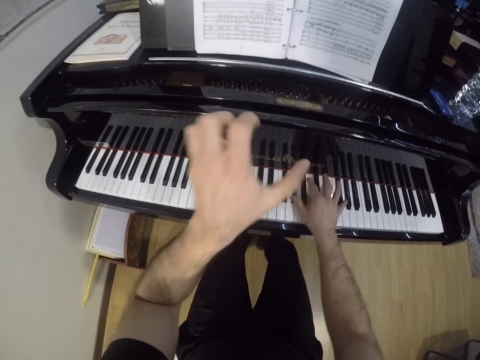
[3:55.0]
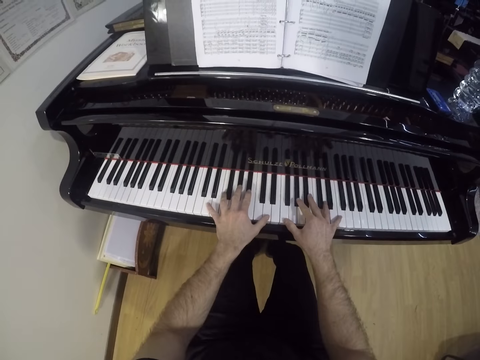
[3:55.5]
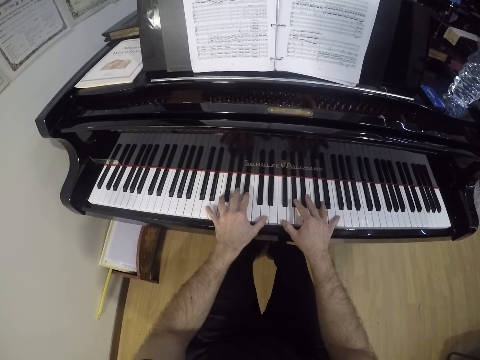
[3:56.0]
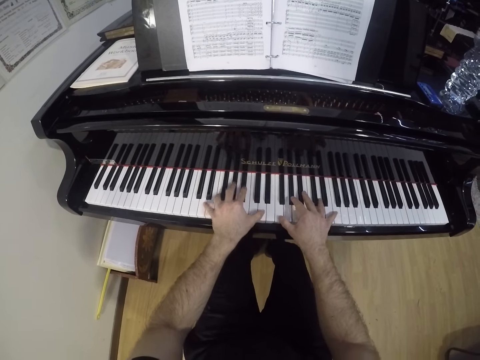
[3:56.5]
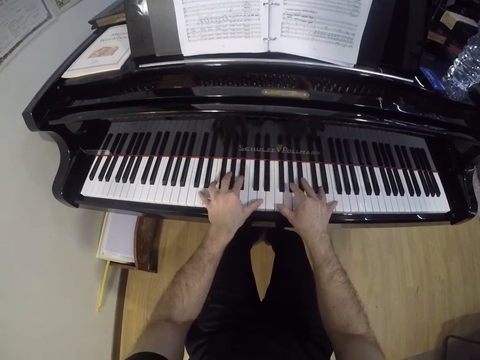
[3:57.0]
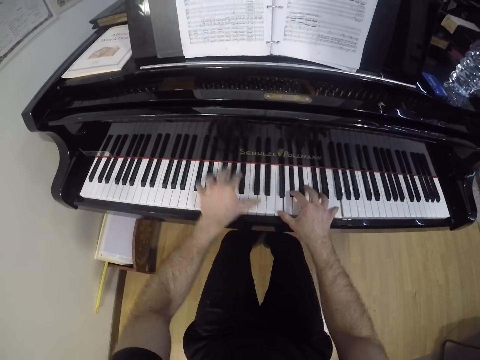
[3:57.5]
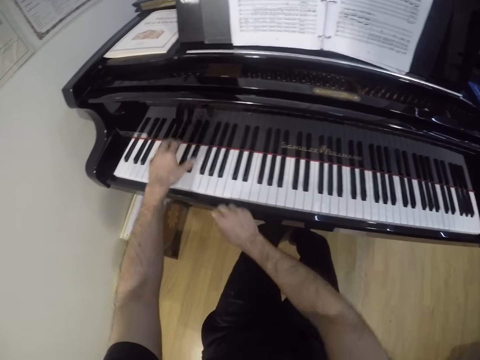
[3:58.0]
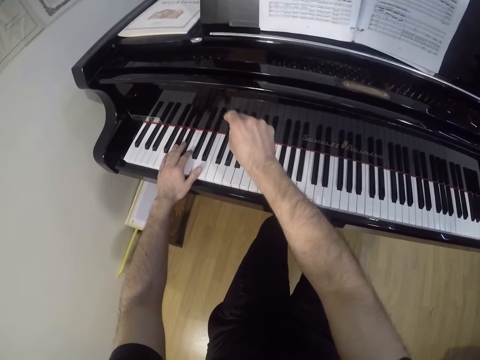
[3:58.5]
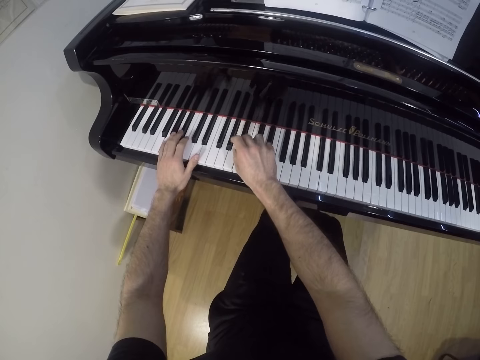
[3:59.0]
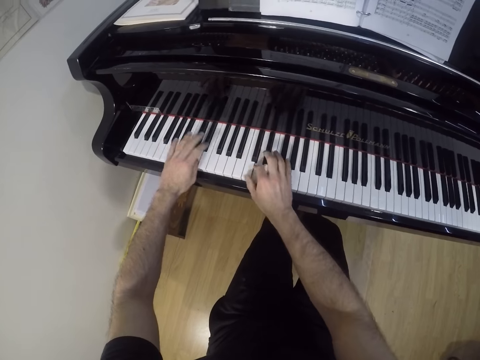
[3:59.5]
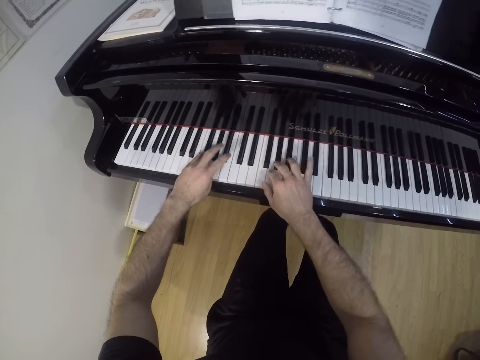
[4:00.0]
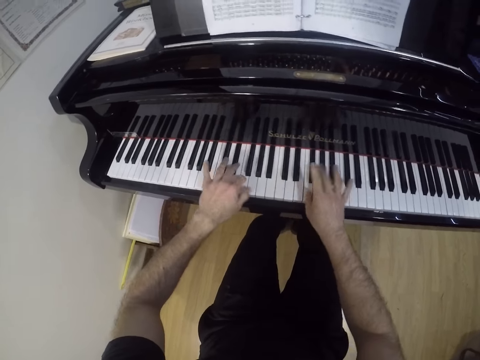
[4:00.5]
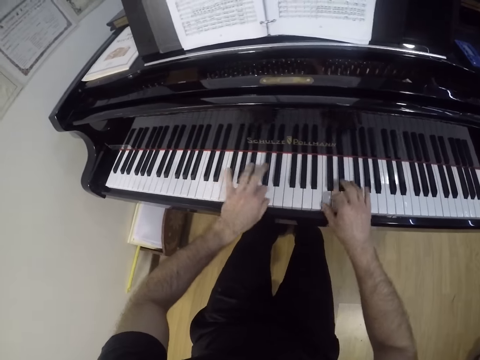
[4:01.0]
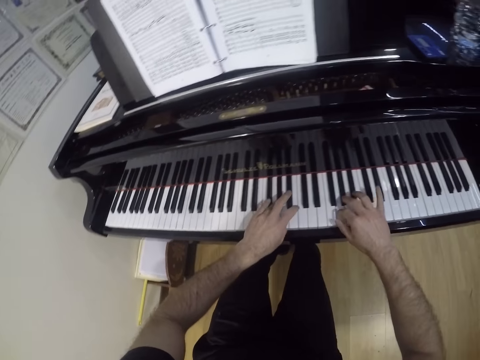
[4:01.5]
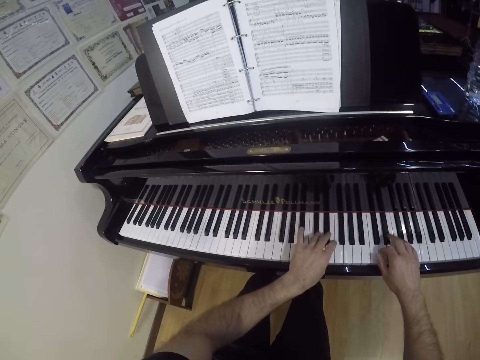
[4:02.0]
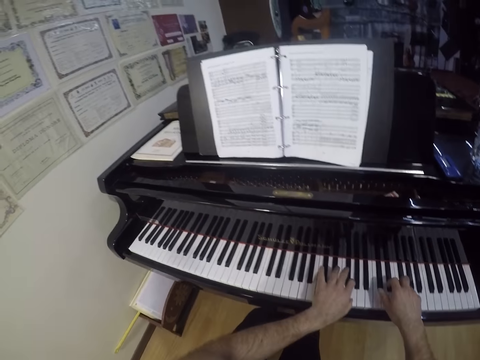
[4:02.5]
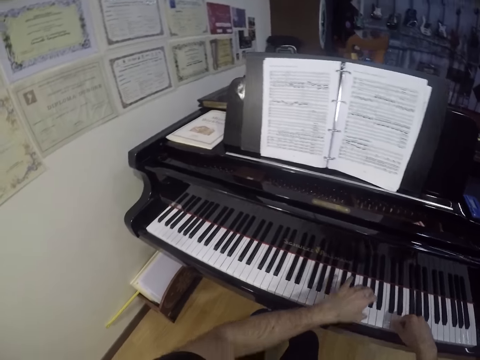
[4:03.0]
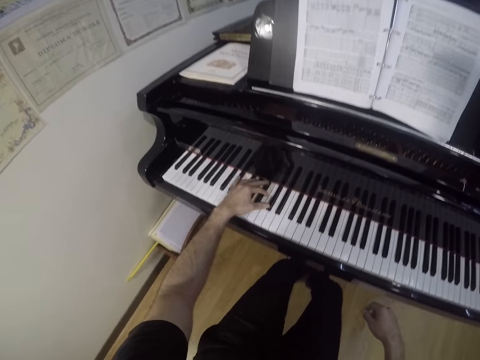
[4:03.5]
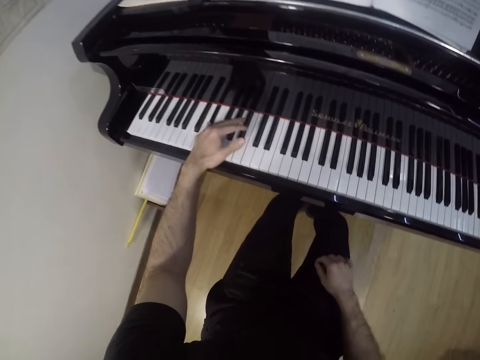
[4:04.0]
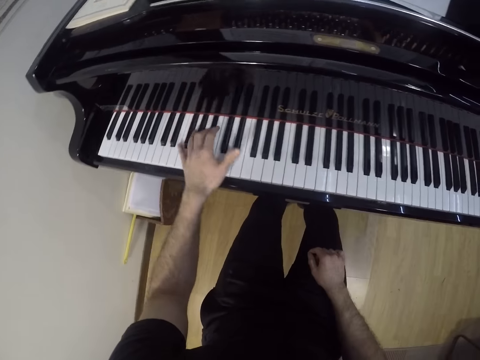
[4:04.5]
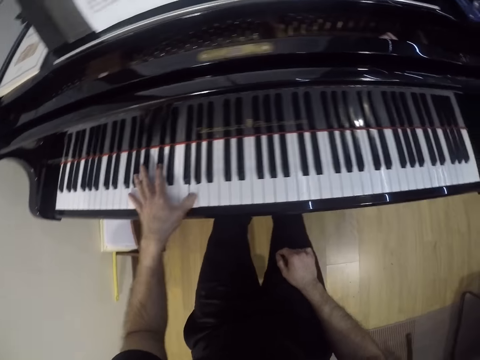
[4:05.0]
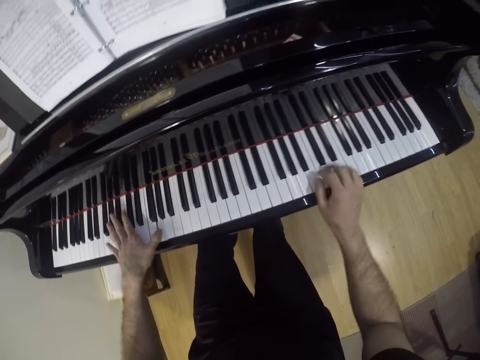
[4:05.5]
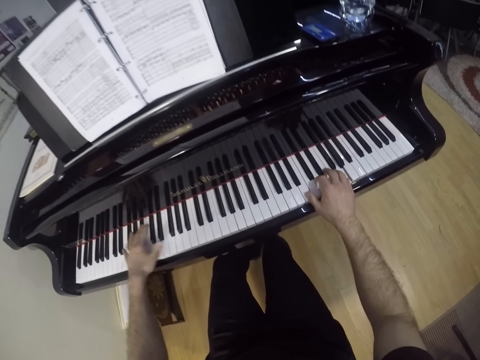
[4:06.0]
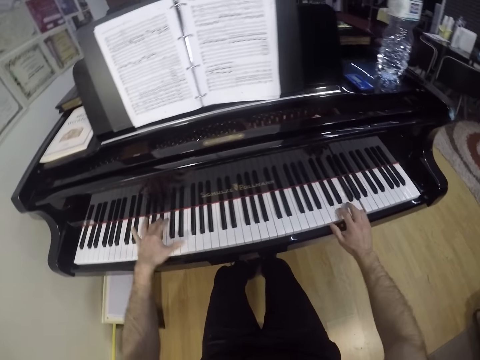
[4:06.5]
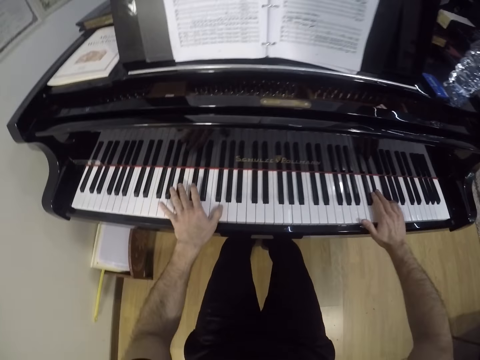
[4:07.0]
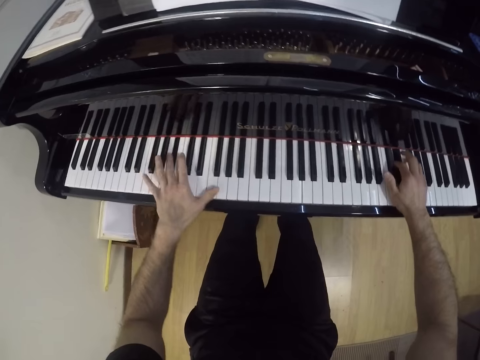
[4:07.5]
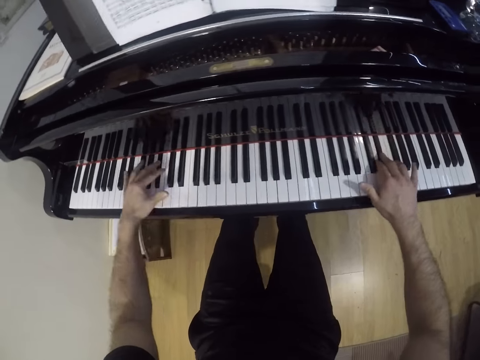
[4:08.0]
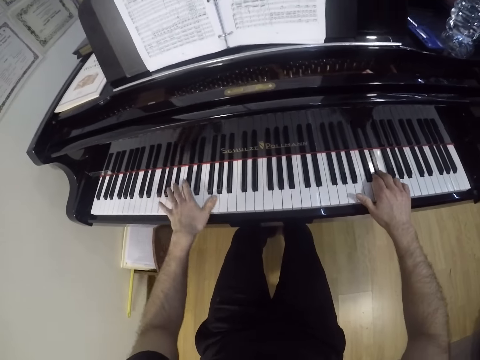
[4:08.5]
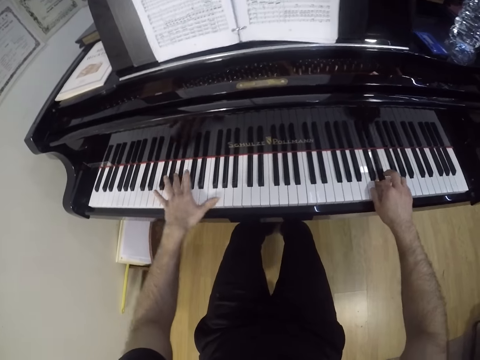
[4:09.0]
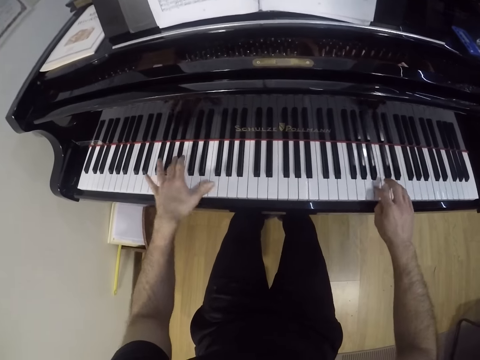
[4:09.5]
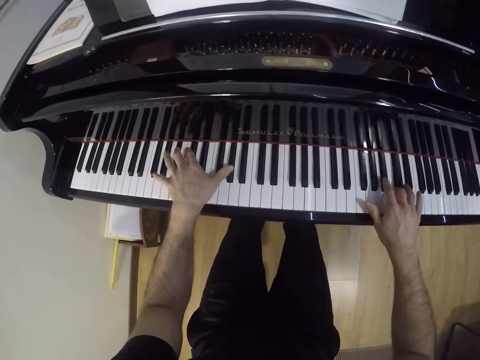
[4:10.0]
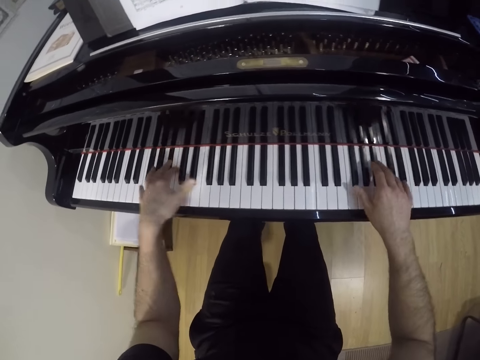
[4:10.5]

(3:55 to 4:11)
The camera wearer plays the piano with his left hand. He moves the right hand to the thigh. He plays the piano with both hands.

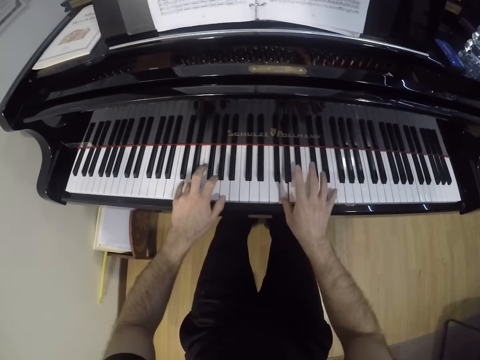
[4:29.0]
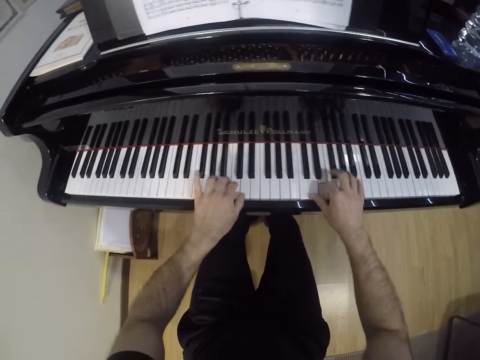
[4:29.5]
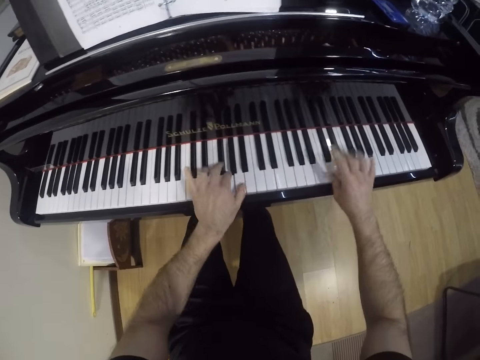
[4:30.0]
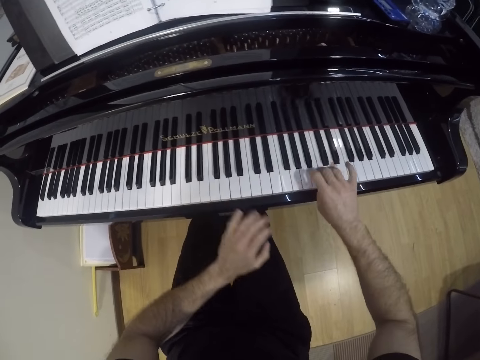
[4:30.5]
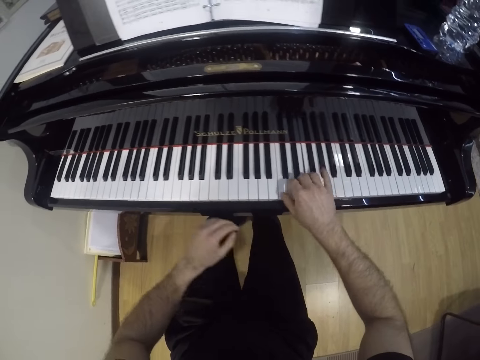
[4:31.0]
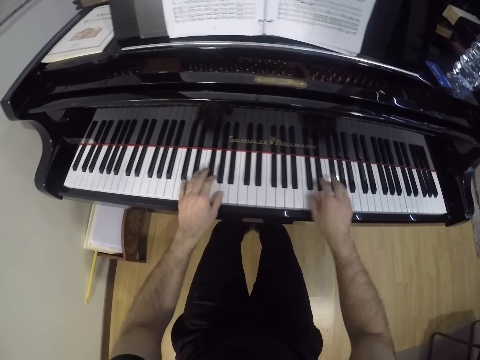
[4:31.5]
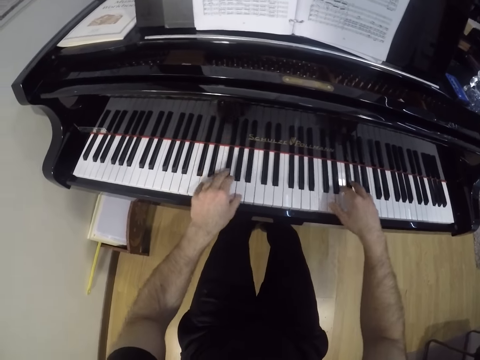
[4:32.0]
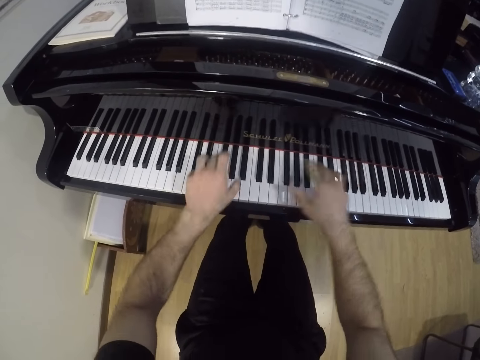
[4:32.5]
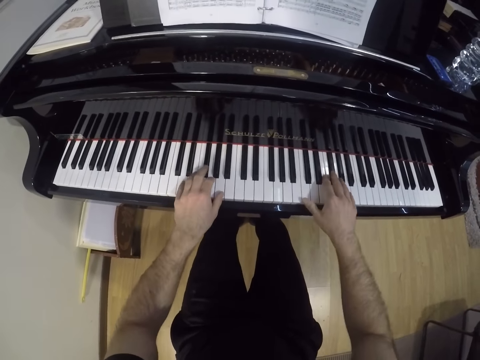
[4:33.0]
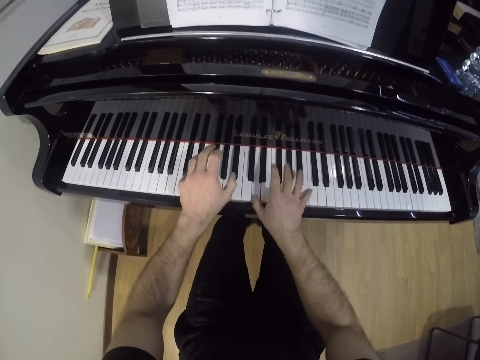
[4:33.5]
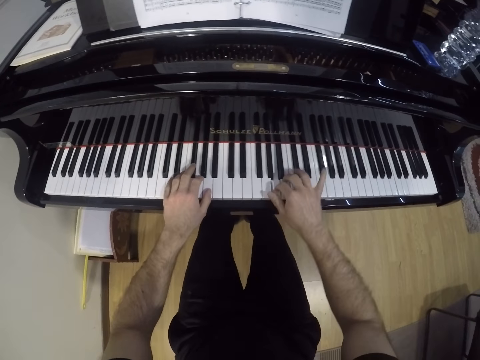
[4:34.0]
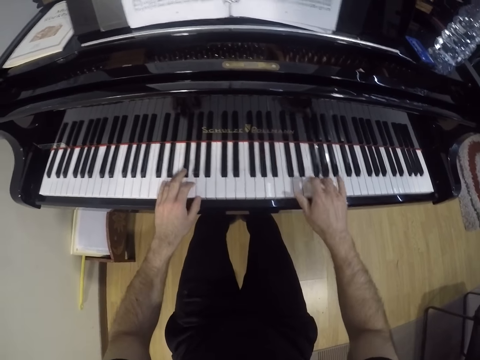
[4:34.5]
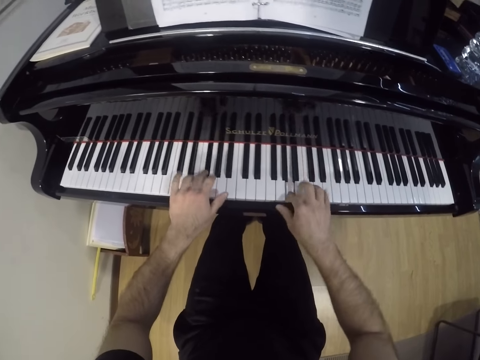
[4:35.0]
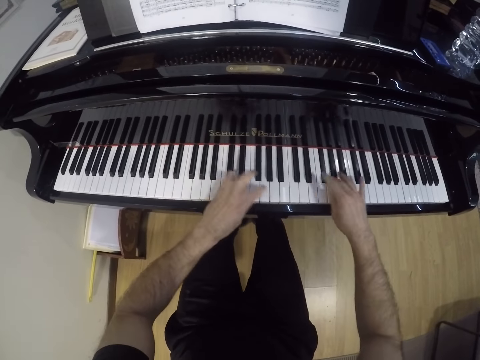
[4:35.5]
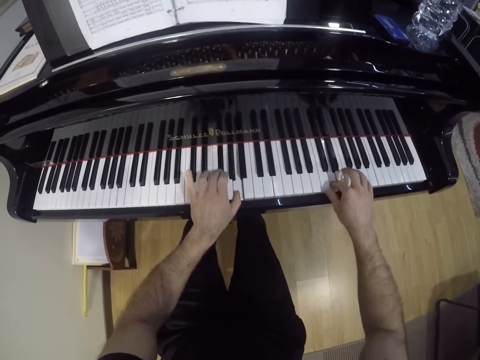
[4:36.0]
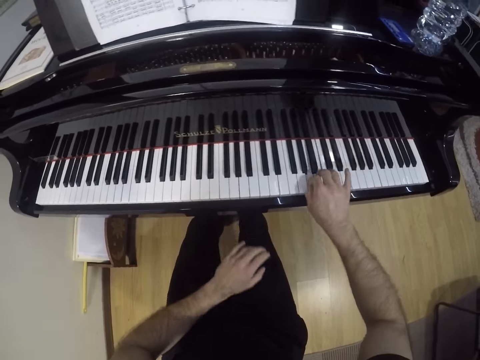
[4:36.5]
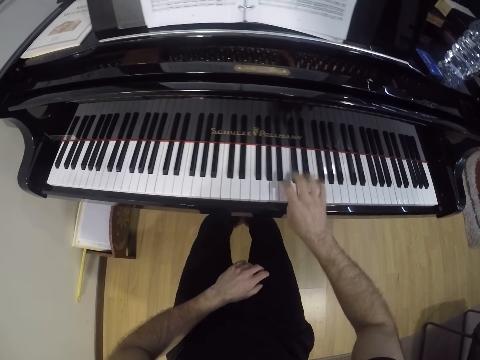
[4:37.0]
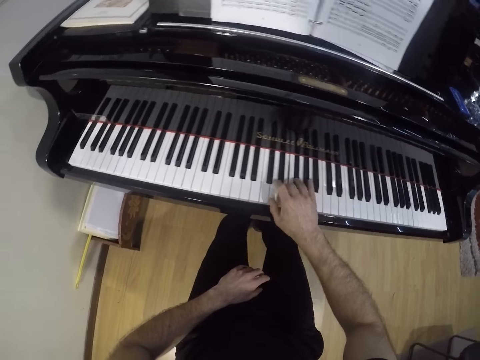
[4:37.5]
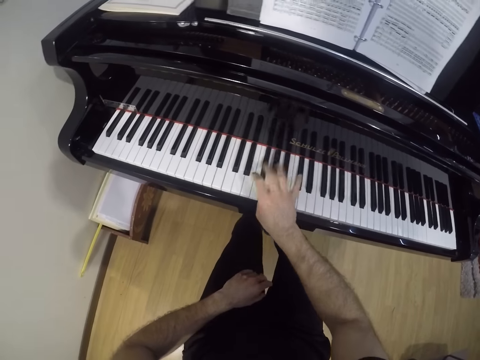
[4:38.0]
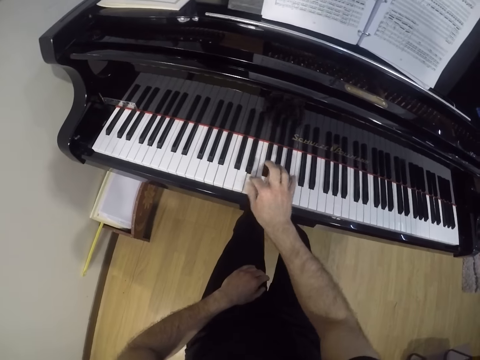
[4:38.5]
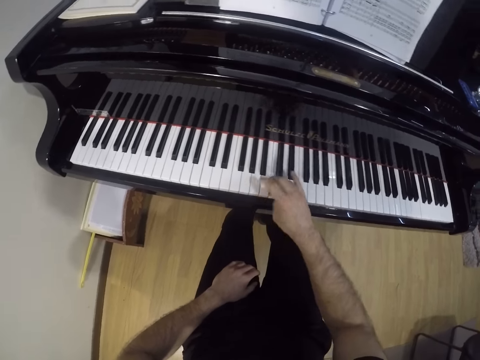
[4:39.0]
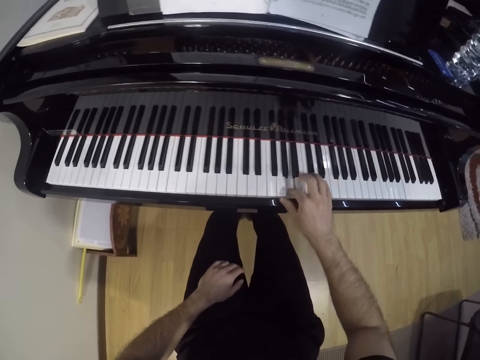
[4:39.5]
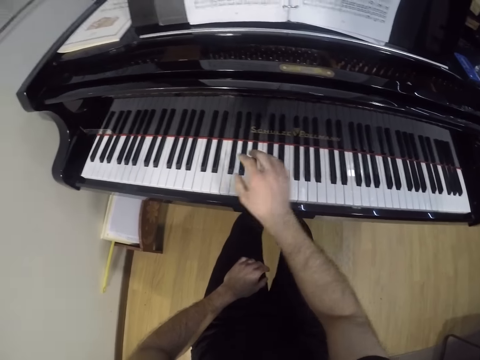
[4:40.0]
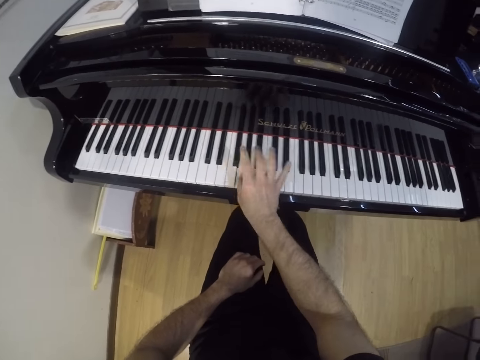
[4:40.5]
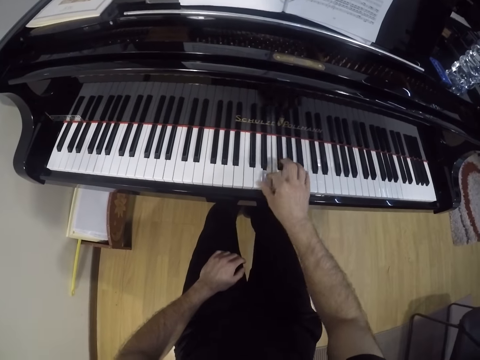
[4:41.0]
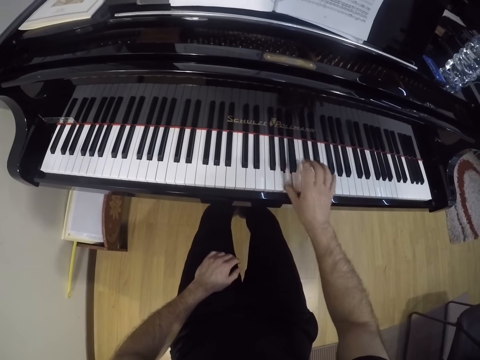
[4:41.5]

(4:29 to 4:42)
The camera wearer moves the left hand from the keyboard. He plays the keyboard with both hands. He plays the piano with his right hand. He moves the left hand from the keyboard.
